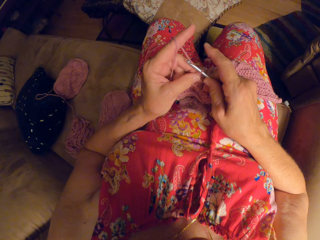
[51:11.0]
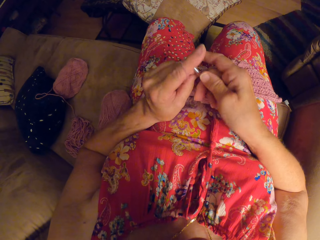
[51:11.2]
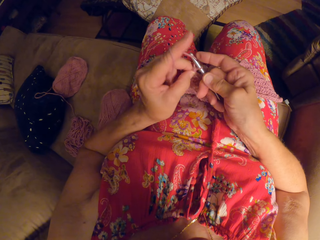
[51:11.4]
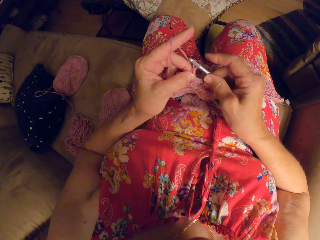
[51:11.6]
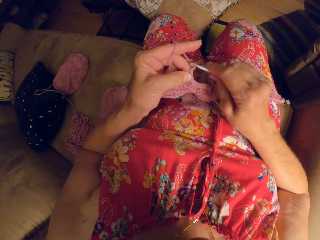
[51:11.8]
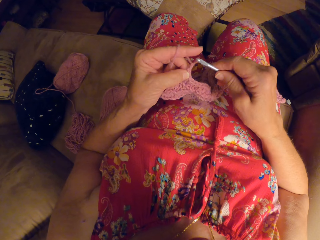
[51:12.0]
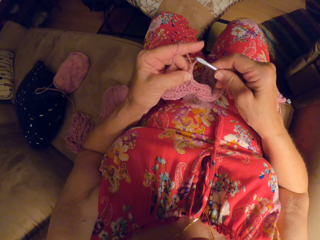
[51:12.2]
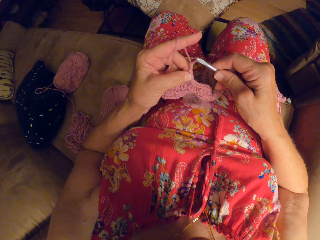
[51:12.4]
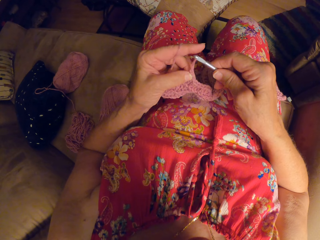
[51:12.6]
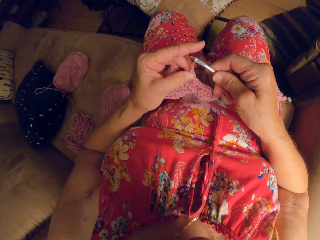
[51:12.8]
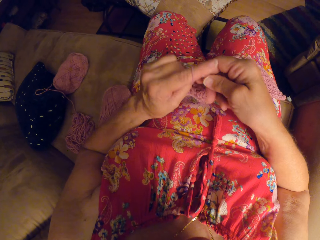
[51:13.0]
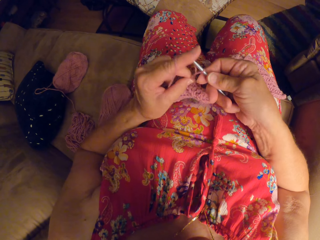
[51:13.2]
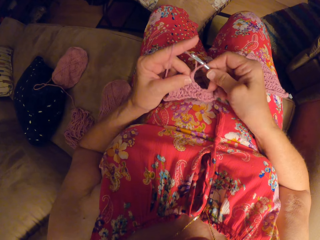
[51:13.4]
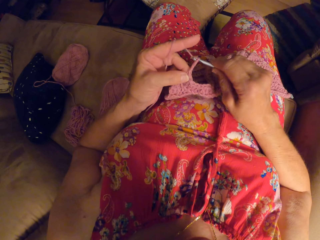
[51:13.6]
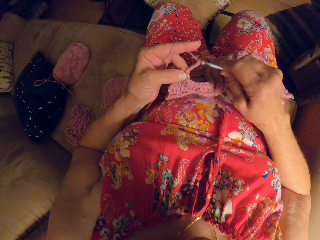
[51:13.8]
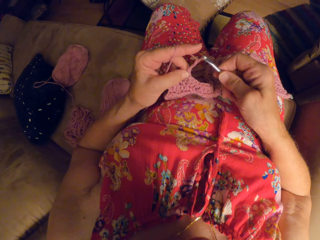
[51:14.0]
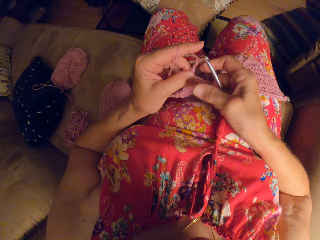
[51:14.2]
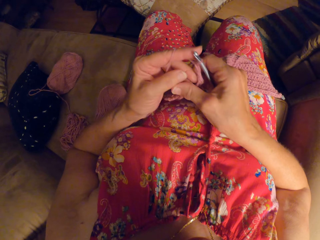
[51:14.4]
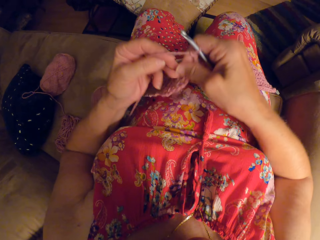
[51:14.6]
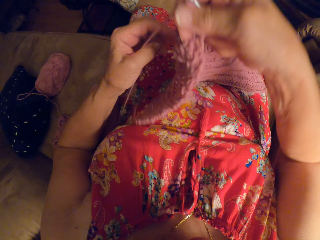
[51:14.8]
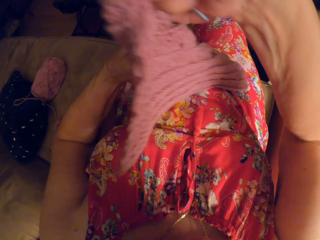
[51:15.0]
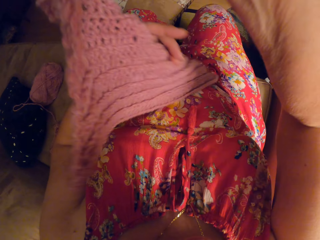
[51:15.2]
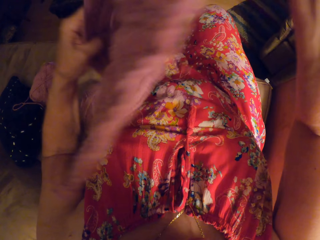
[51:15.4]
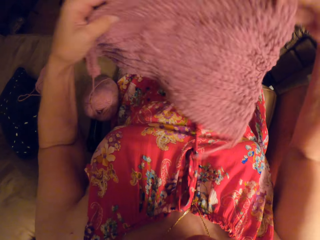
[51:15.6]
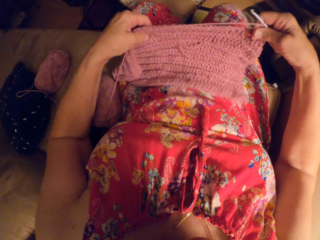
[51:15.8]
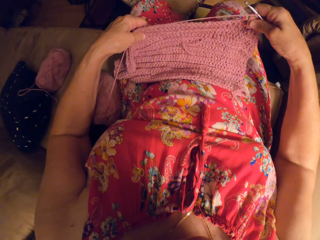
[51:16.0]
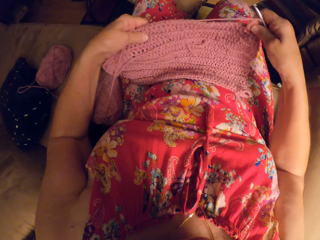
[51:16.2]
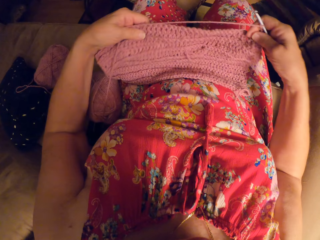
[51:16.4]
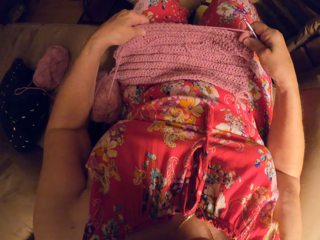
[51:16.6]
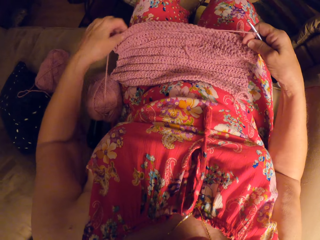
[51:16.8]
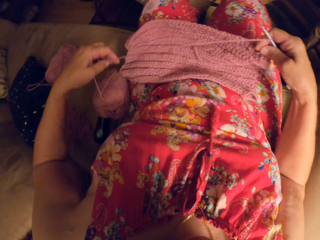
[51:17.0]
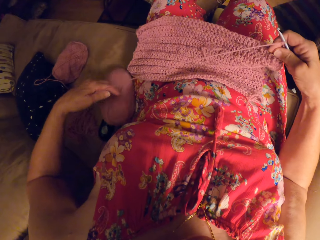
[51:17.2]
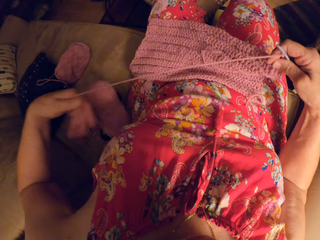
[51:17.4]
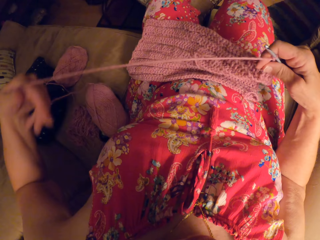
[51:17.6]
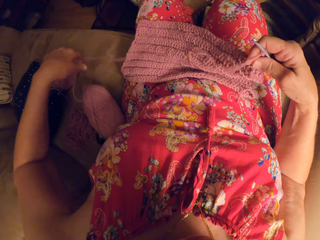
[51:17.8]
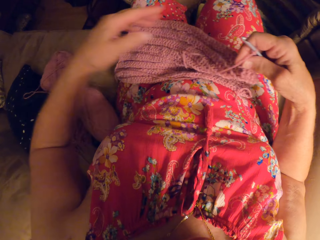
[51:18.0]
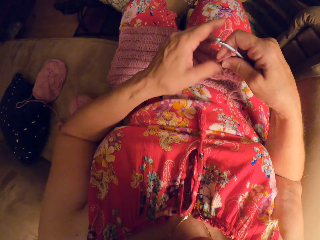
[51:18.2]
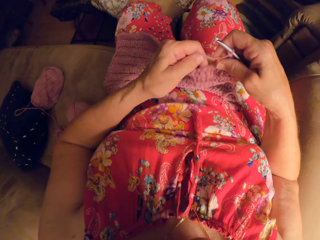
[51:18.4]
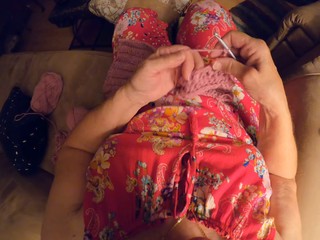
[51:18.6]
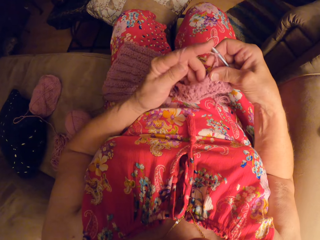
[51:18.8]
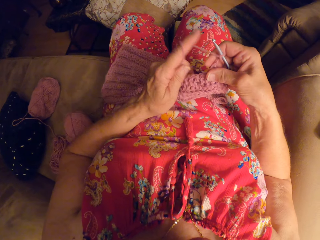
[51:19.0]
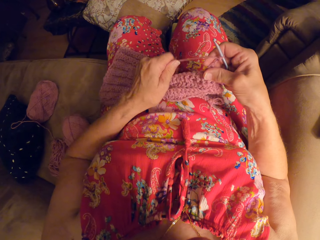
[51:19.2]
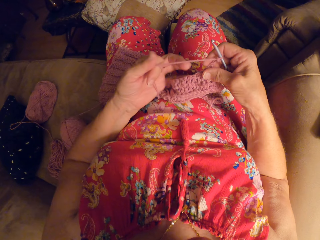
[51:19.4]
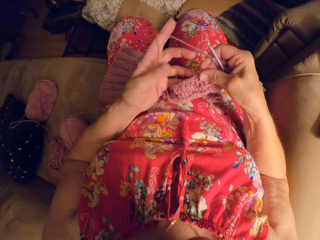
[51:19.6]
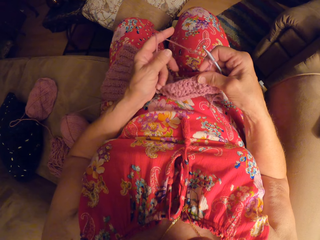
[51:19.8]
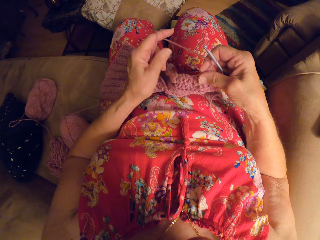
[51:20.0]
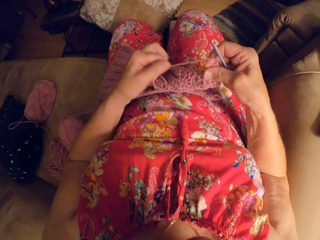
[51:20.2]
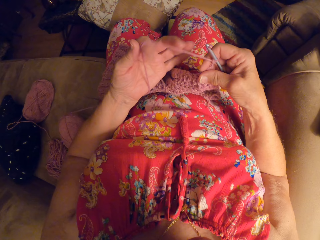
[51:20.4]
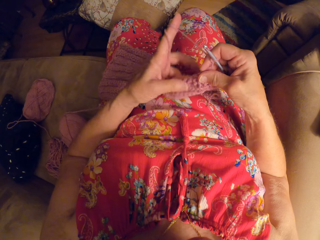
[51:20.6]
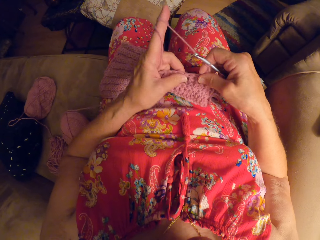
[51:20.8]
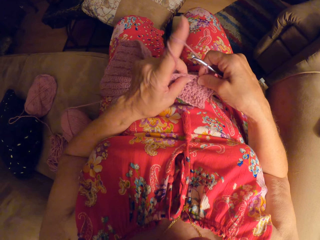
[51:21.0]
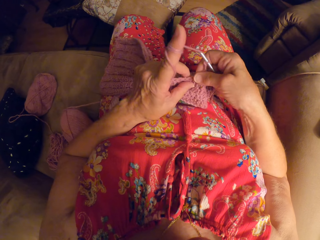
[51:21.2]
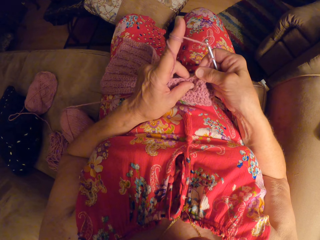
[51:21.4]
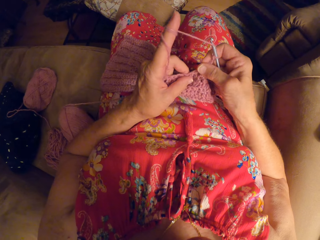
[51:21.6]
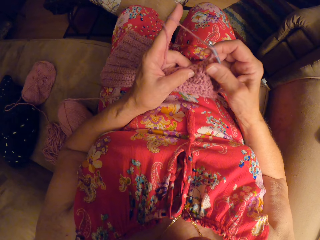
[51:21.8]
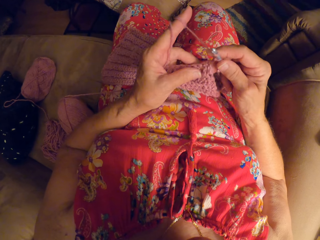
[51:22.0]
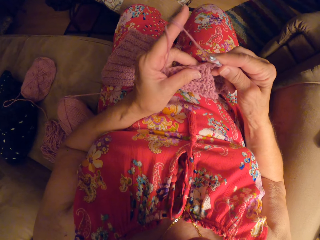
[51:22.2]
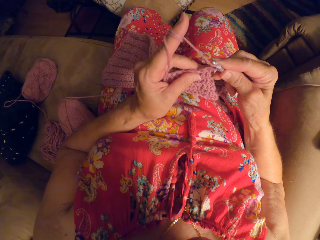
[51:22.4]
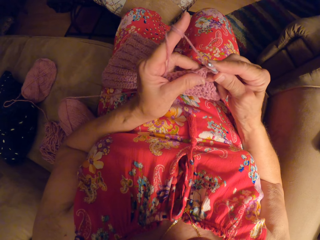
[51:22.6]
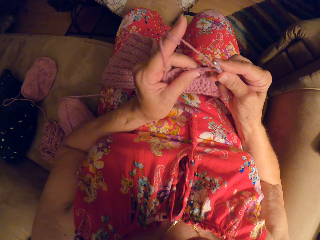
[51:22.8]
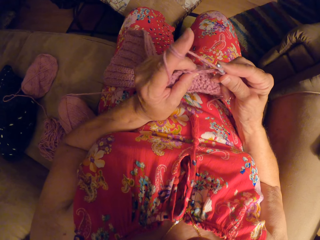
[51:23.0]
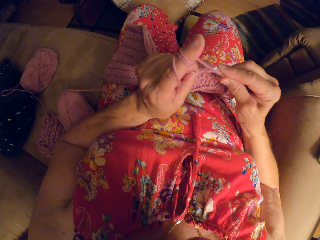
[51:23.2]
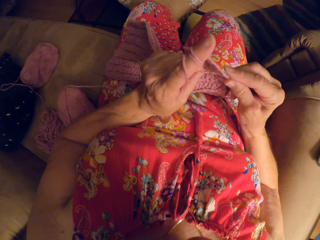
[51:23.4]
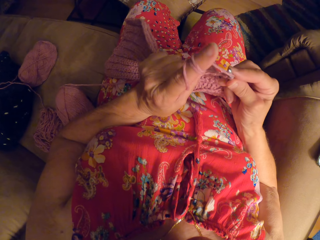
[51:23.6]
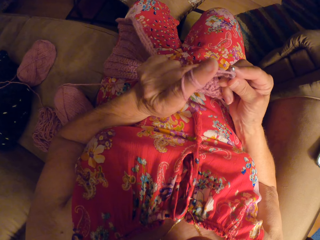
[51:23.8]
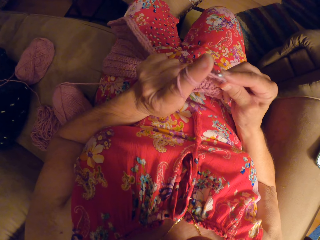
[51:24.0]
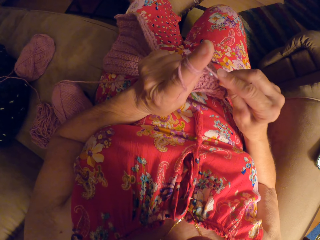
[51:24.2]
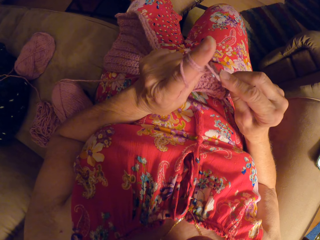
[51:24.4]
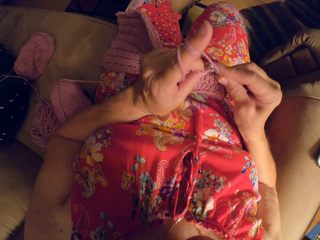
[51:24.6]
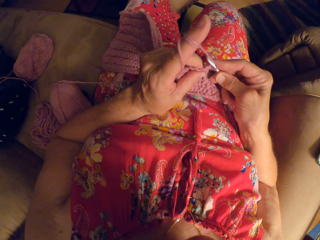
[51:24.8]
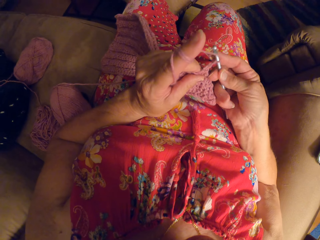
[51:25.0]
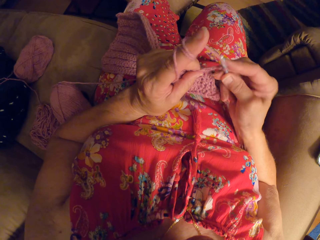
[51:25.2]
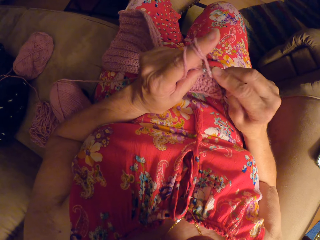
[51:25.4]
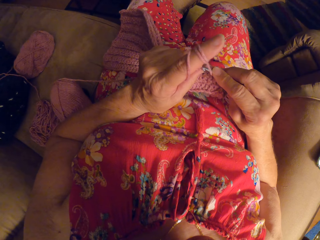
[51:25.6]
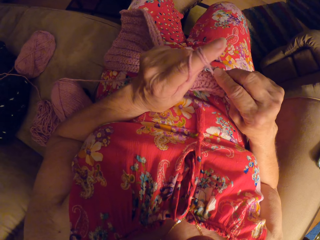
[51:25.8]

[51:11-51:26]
The camera wearer lifts the fabric off her lap. She turns the fabric and places the fabric on her lap. She unwinds more yarn strand from the ribbon yarn. She pulls the thread. She continues to crochet the yarn. She twists the thread on her finger. She weaves the fabric.

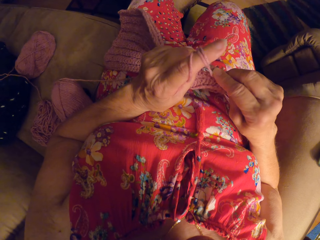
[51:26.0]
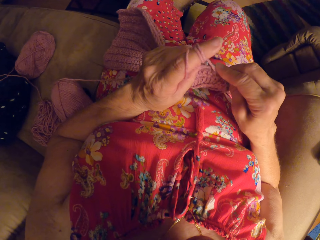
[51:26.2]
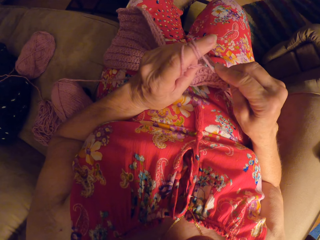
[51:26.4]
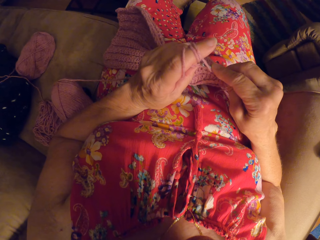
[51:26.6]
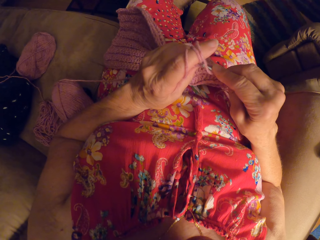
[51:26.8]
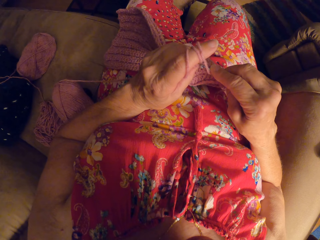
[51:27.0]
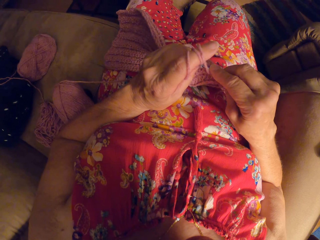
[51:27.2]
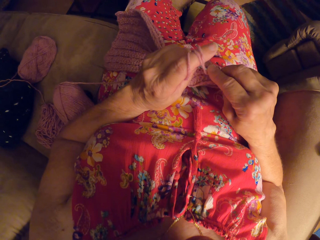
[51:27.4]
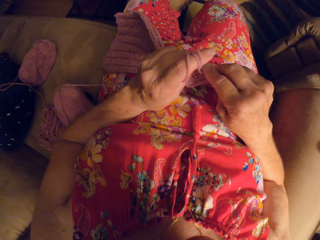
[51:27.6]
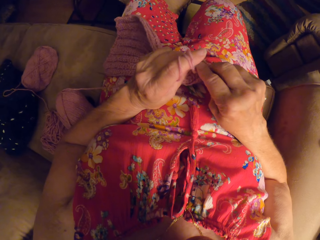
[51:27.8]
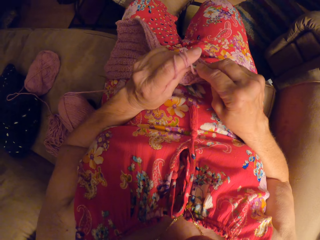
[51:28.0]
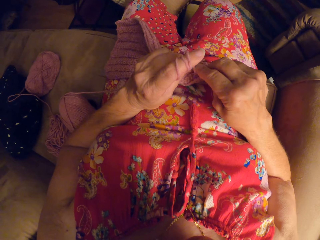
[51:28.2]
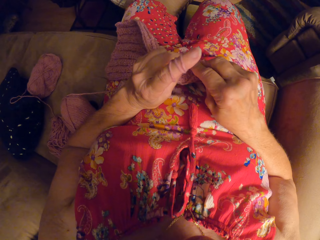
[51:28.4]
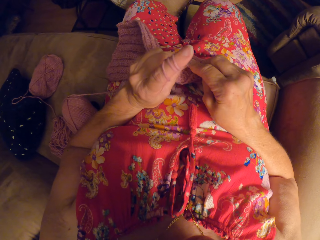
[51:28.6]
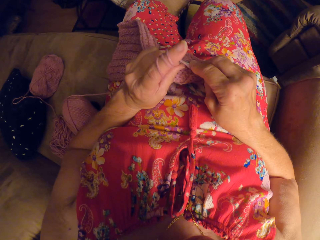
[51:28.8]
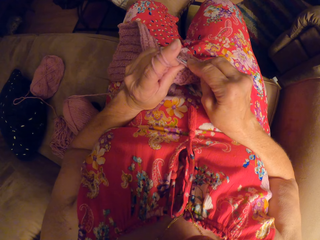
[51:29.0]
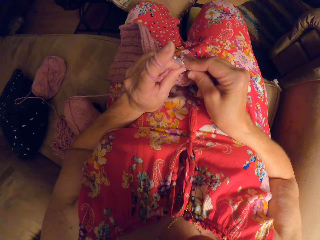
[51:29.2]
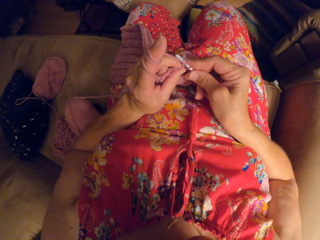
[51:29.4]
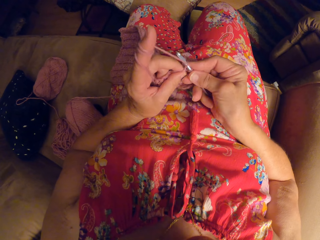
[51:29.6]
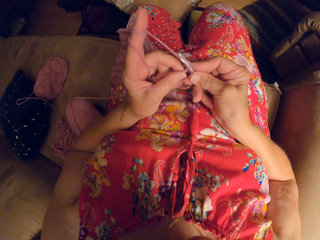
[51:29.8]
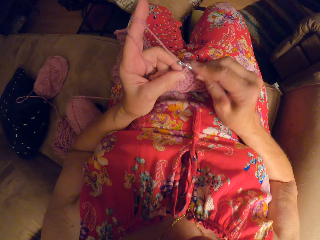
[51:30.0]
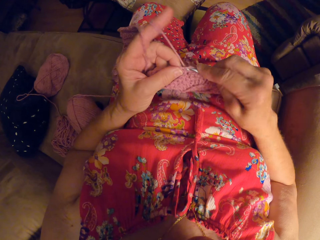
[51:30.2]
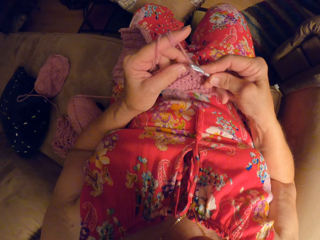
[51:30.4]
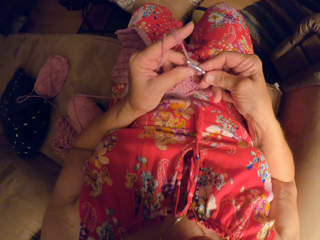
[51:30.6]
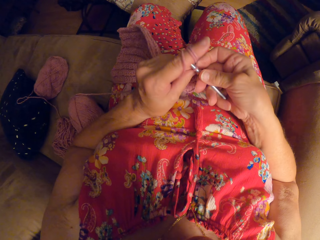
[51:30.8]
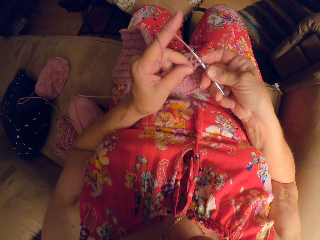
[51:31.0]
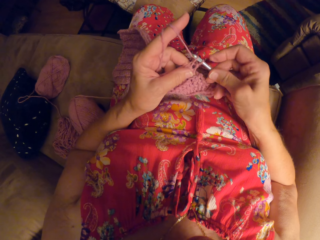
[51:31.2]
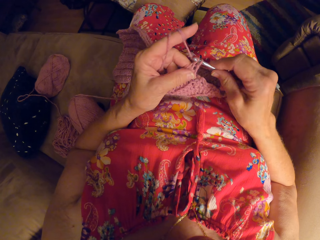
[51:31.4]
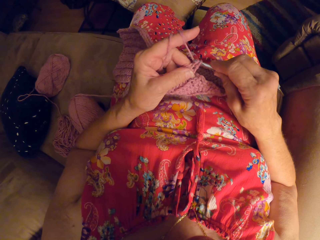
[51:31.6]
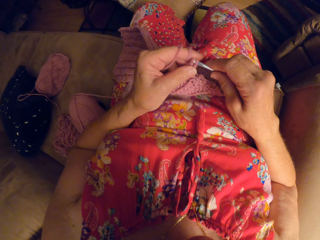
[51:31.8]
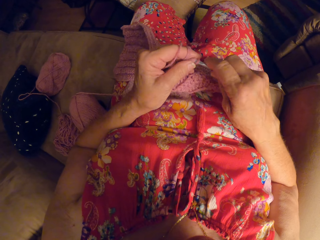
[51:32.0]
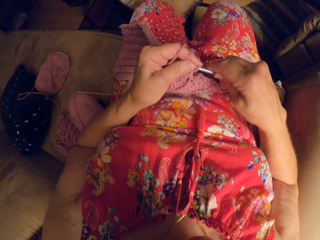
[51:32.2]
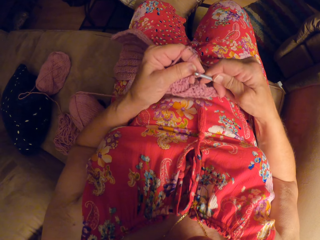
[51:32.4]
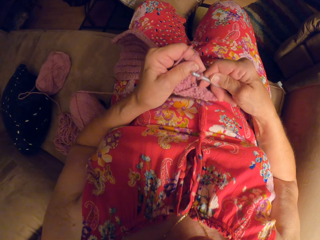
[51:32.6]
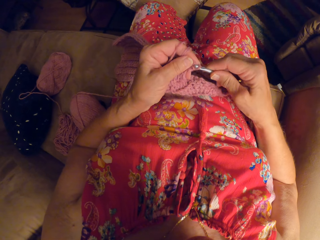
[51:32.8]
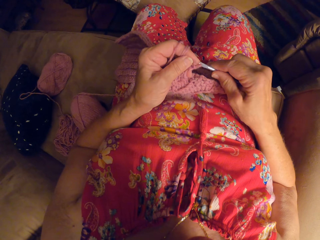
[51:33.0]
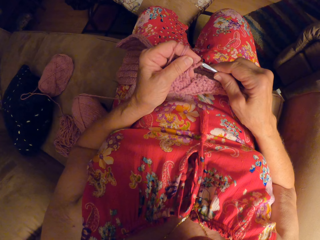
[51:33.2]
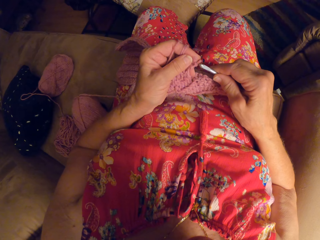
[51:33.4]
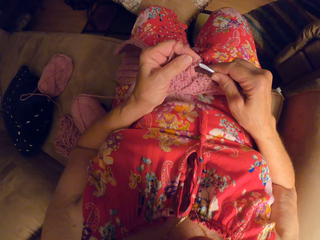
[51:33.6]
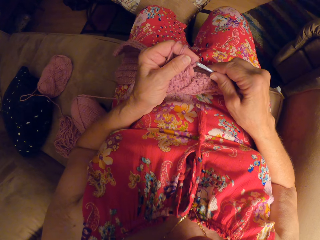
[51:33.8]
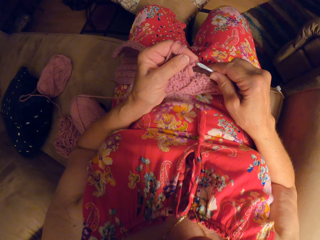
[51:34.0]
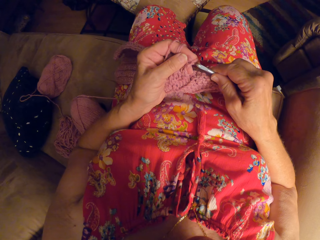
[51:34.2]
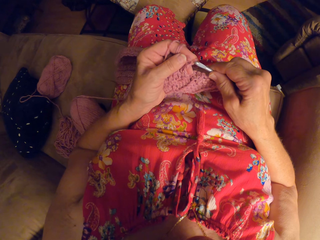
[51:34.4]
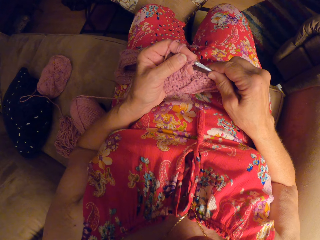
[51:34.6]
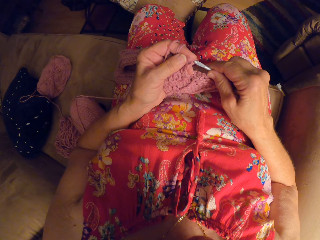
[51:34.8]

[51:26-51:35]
The camera wearer undoes the thread.
